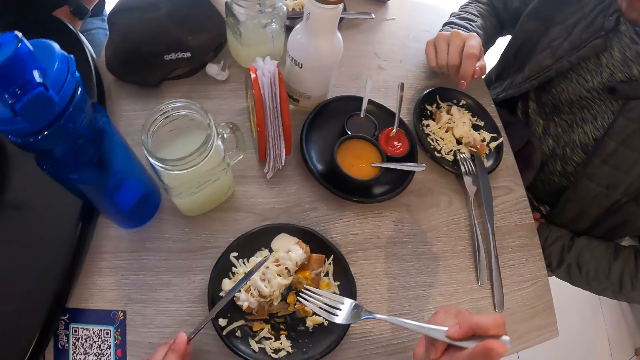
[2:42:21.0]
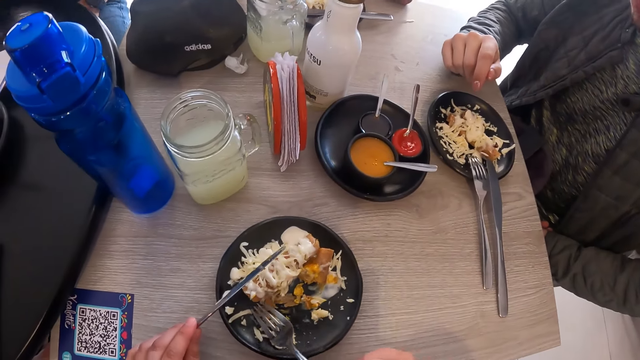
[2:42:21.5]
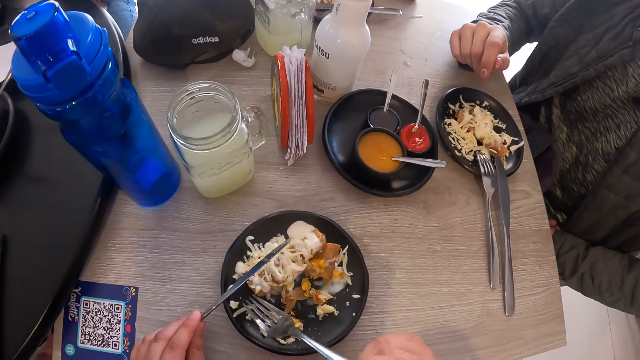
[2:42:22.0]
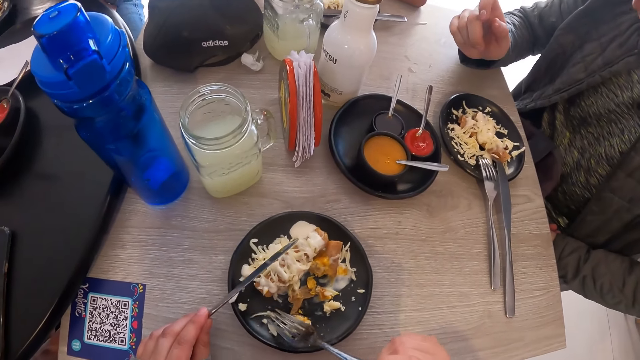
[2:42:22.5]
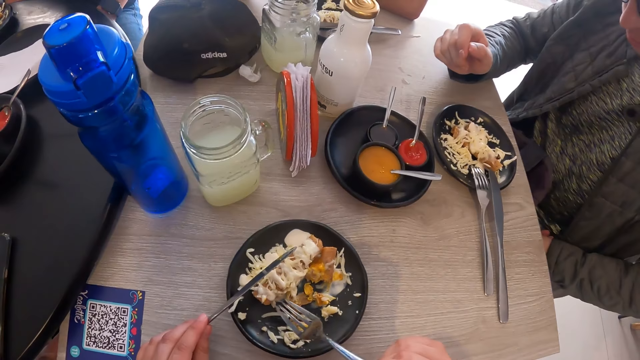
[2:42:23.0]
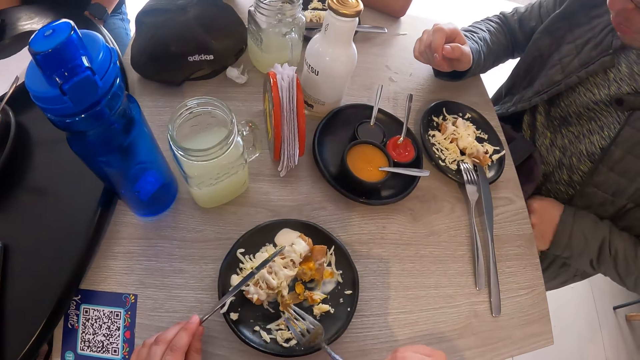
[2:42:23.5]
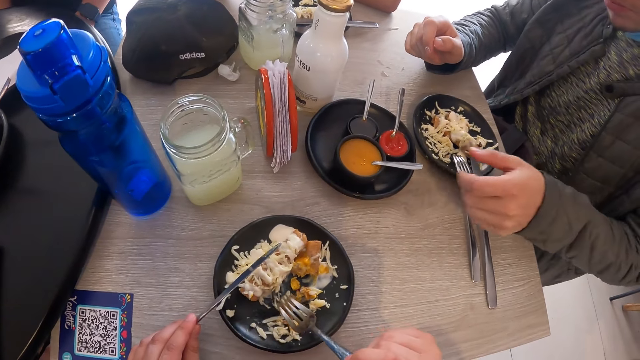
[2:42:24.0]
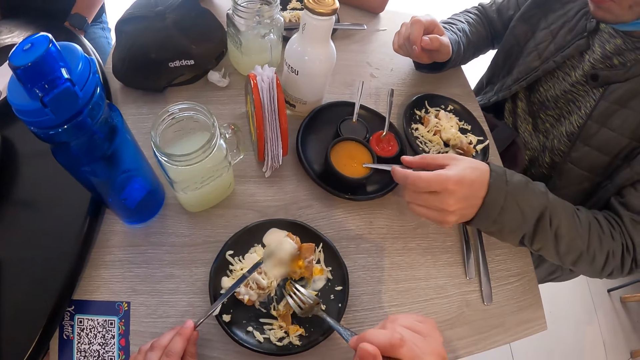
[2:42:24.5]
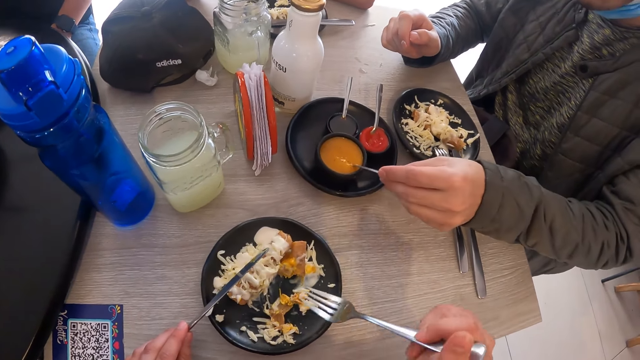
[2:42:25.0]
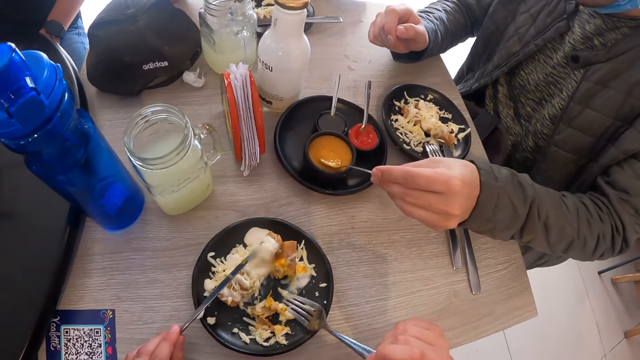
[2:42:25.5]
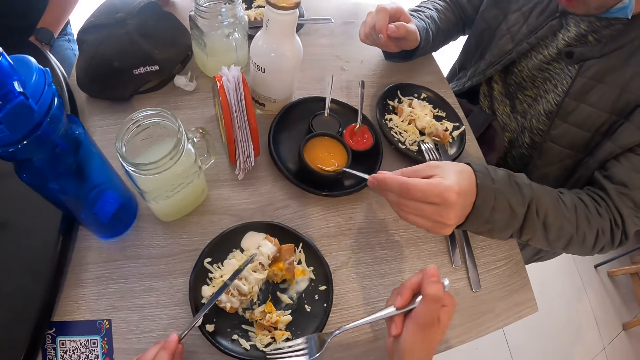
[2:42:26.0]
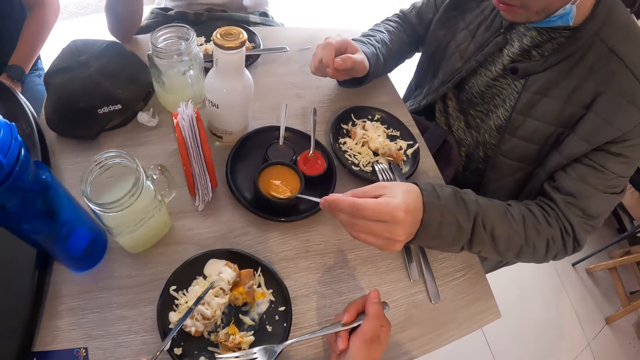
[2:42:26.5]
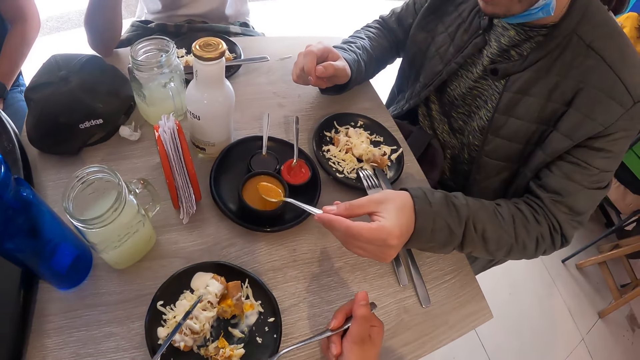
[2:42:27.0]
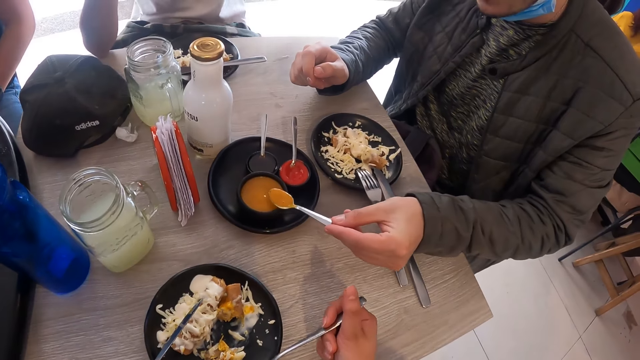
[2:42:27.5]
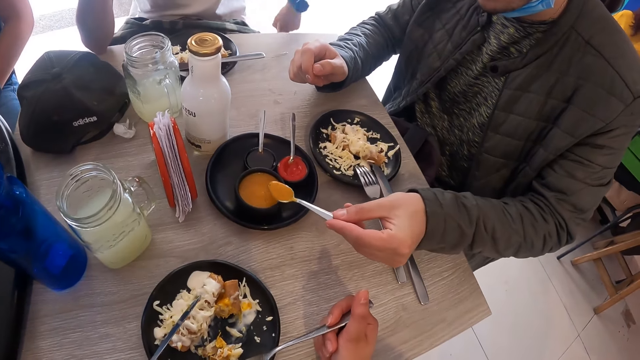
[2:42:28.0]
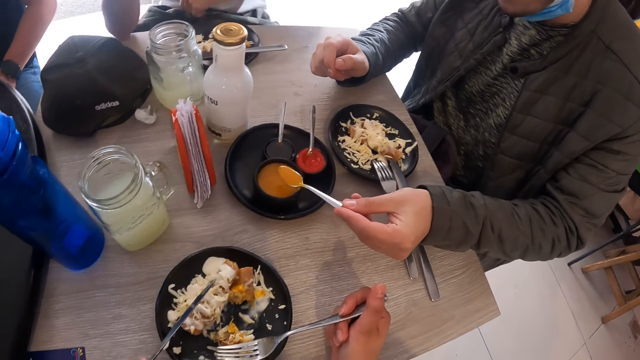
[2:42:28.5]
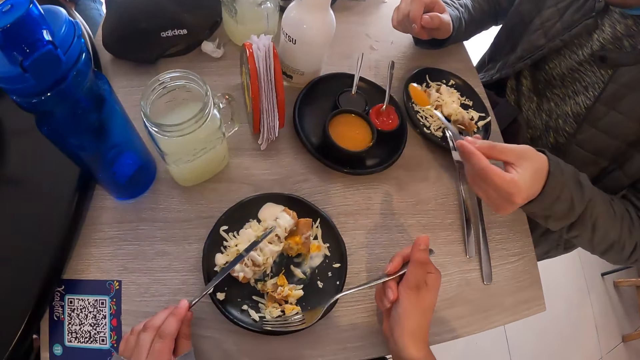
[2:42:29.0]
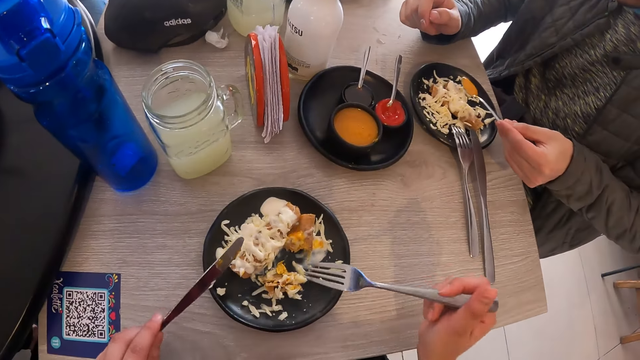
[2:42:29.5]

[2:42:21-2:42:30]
The camera wearer gathers a portion of food in the plate with the fork in his right hand. A man picks a spoon and takes some sauce from the sauce plate with the spoon in his left hand. He puts the sauce on the food.

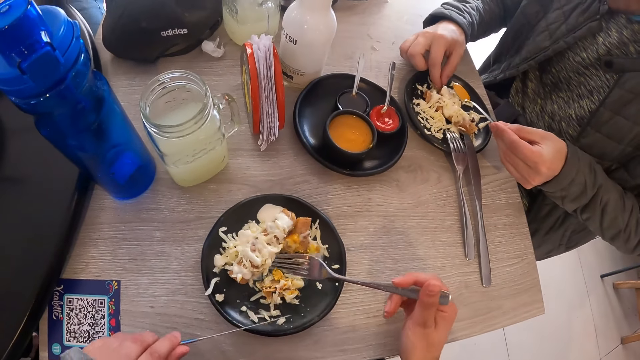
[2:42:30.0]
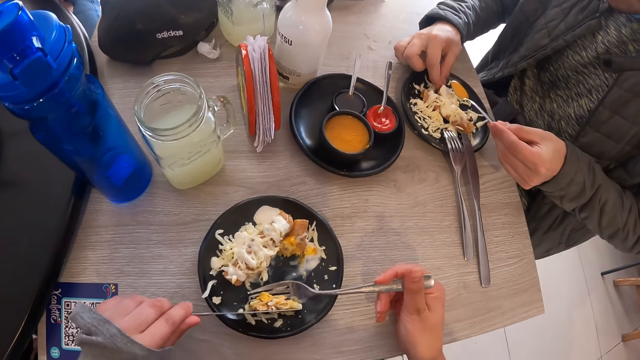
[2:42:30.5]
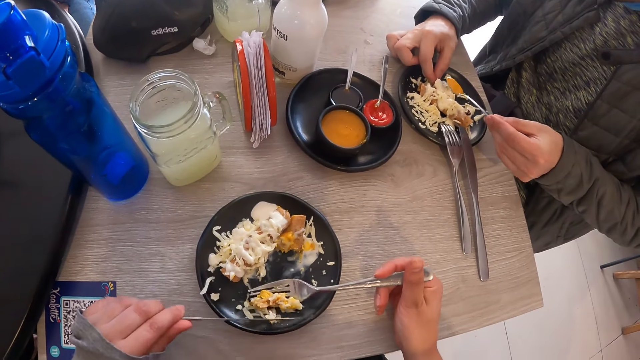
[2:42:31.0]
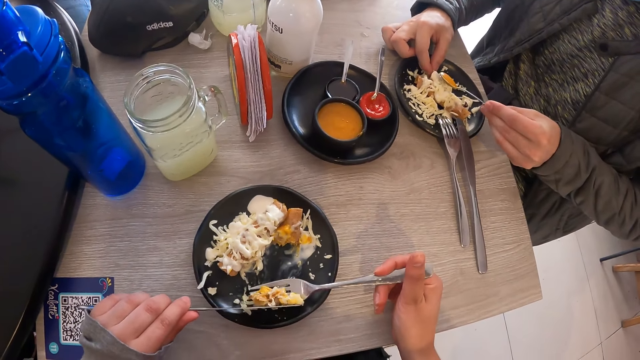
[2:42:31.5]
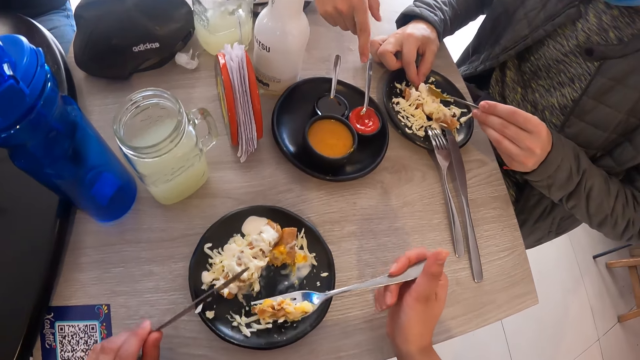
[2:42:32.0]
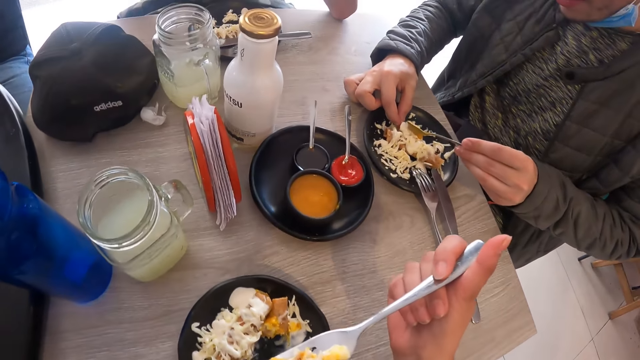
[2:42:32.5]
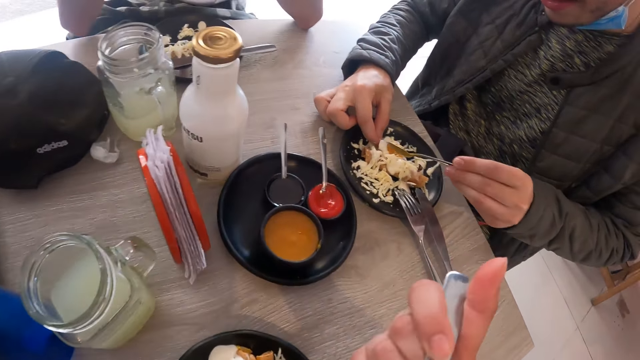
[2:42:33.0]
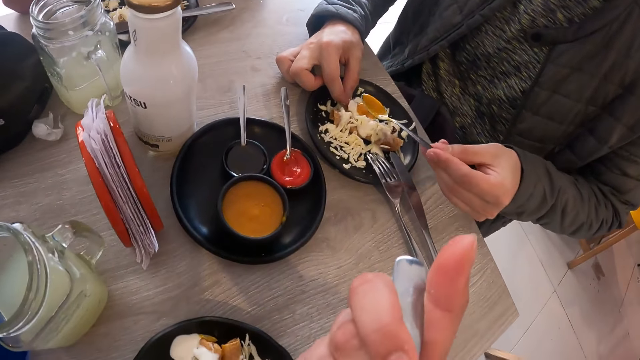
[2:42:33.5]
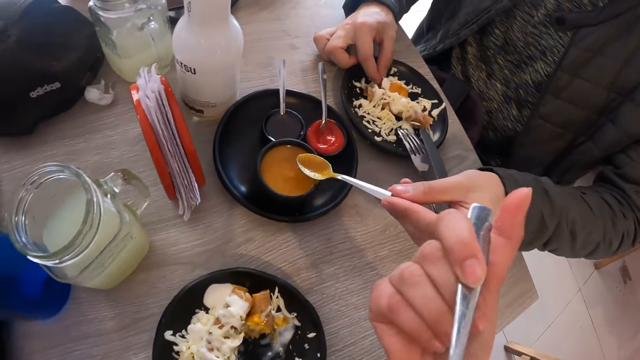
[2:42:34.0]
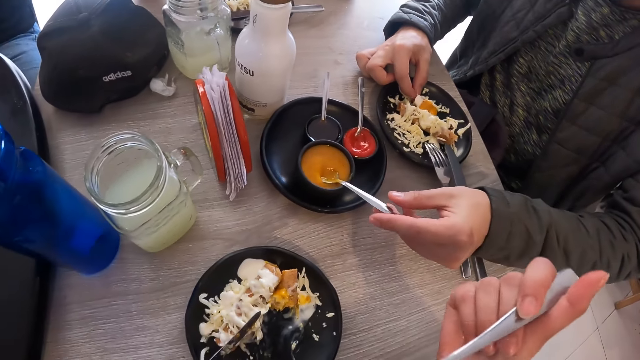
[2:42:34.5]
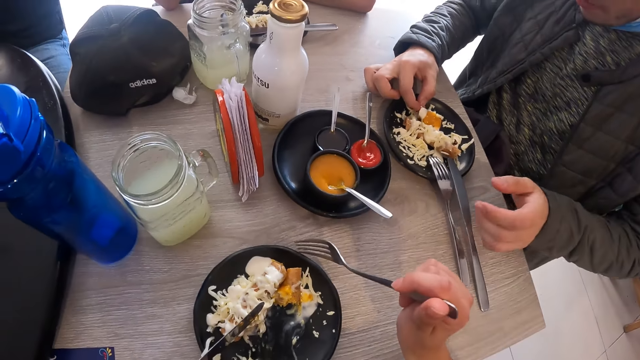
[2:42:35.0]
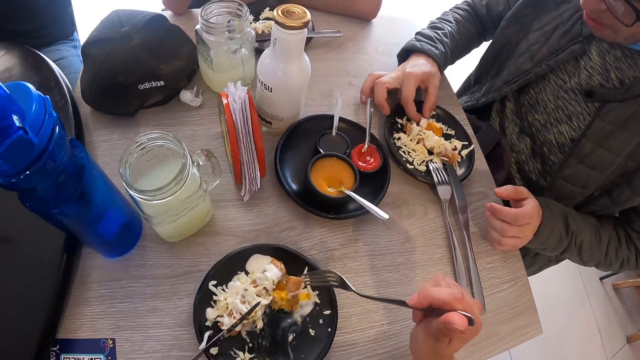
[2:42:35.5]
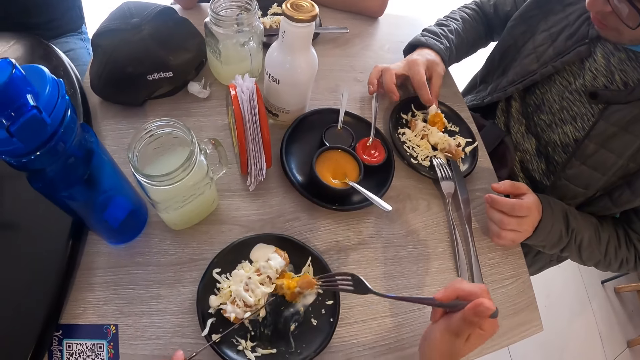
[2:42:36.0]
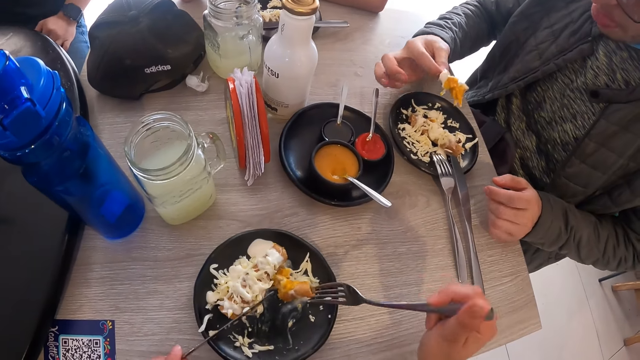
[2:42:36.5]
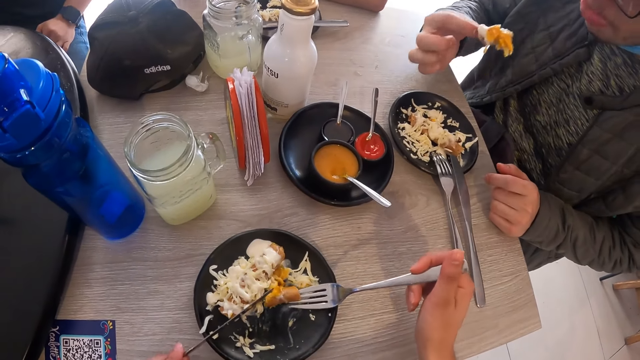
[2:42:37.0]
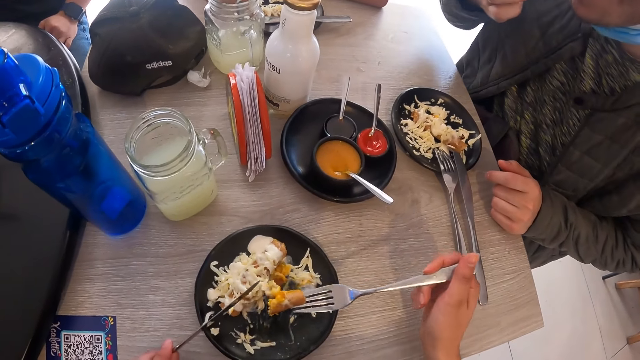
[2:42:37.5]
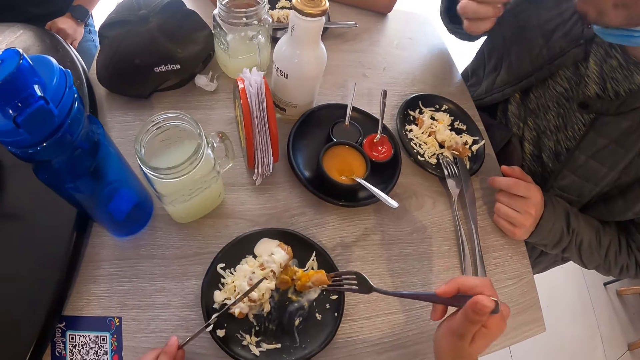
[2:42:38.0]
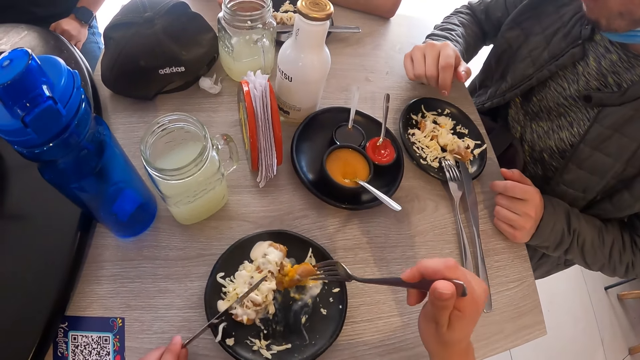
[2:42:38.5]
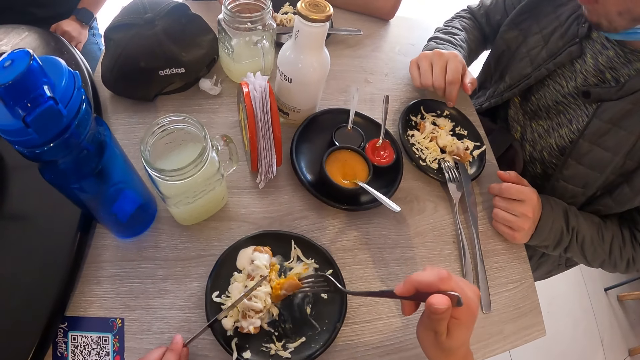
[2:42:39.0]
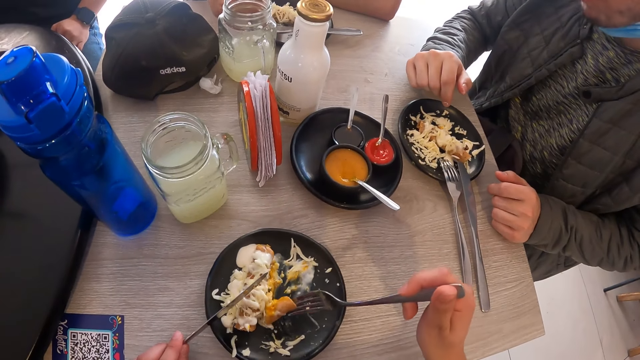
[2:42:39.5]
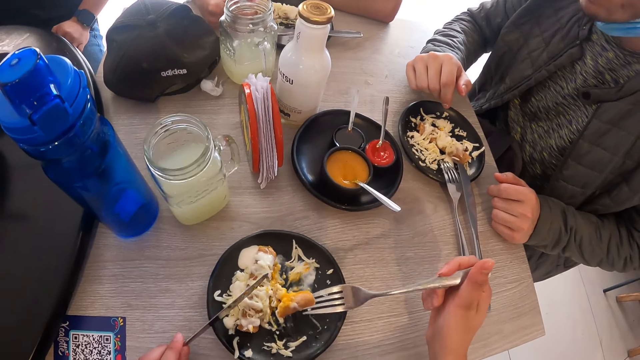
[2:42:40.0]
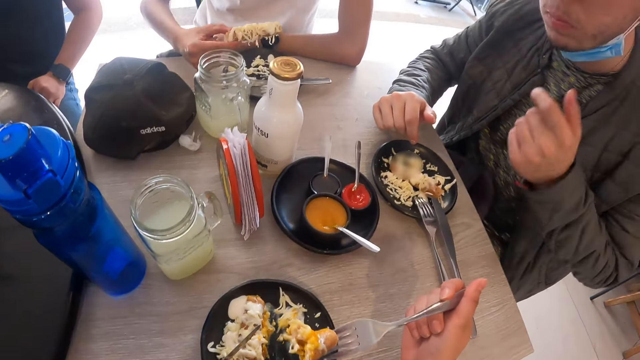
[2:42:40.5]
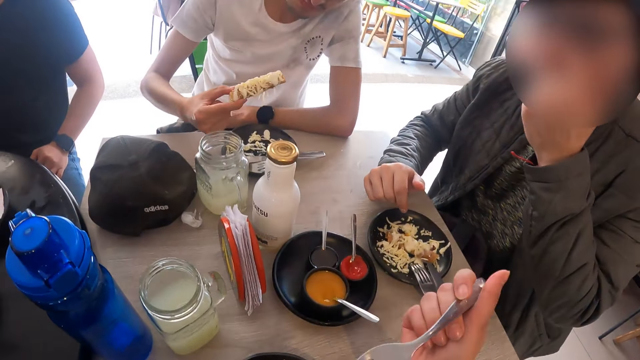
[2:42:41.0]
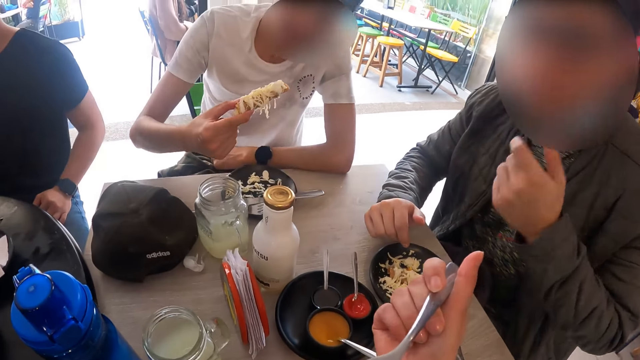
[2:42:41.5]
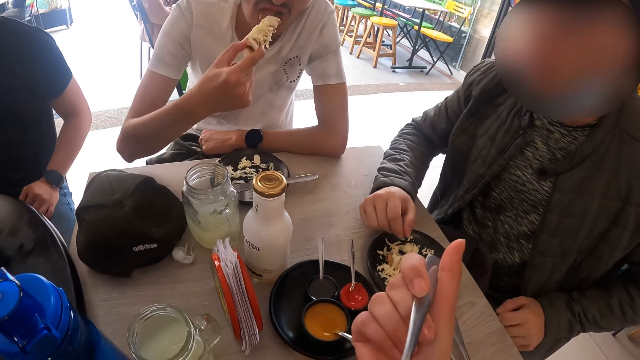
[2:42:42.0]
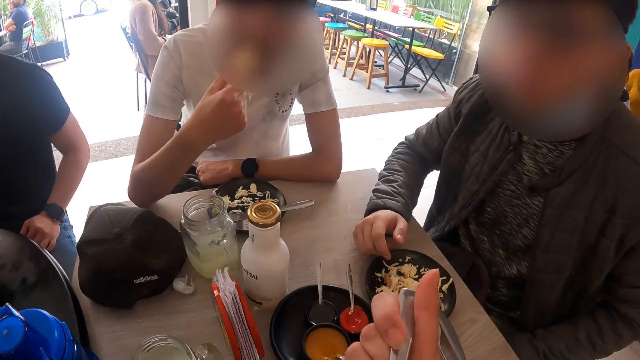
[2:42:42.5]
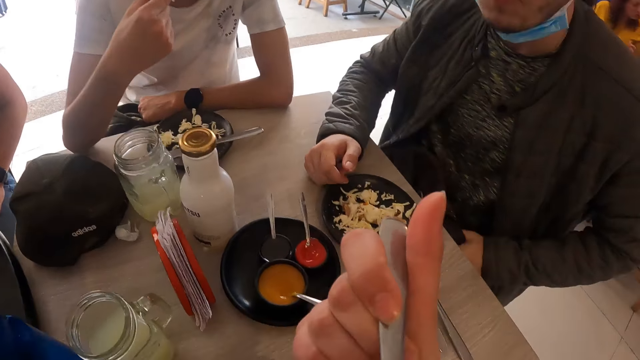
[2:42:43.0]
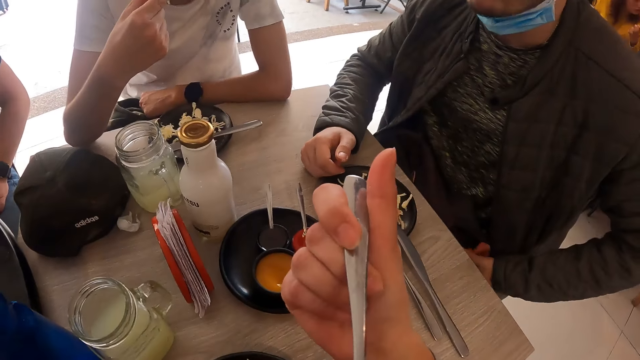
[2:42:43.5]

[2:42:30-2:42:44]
A man pours the sauce on the plate with the spoon in his left hand. The camera wearer gathers the portion of food on the fork in his right hand with the knife in his left hand. The man holds the sausage in the plate with his right hand. The camera wearer takes the portion of food from the plate with the fork in his right hand. He eats the portion of food from the fork in his right hand. He puts the spoon on the sauce. The man drops the spoon in the sauce plate with his left hand. He takes the sausage from the plate with his right hand and eats the sausage in his right hand. The camera wearer eats the food. He takes the sausage from the plate with the fork in his right hand. Another man takes the sausage from the plate with his right hand. The first man touches his face. The camera wearer eats the sausage from the fork in his right hand. He interacts with the other man and the first man. The other man eats the sausage in his right hand.
